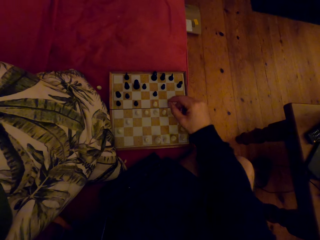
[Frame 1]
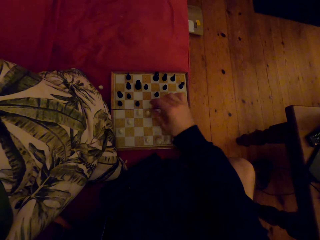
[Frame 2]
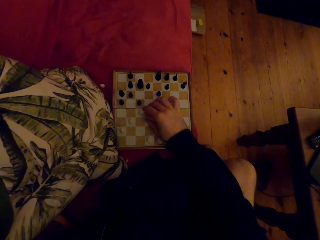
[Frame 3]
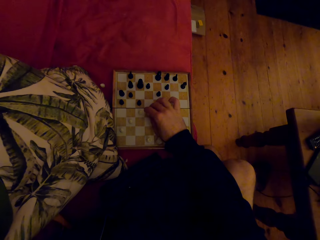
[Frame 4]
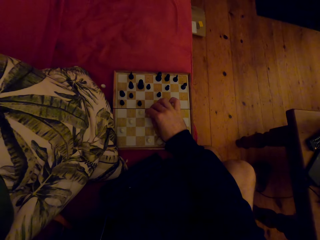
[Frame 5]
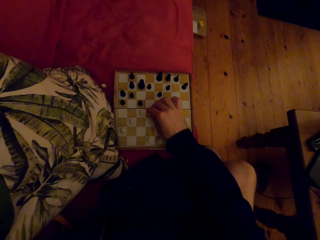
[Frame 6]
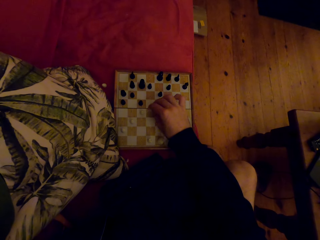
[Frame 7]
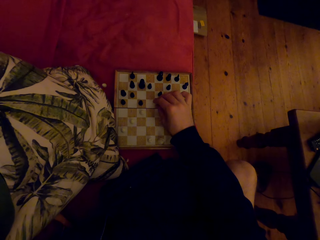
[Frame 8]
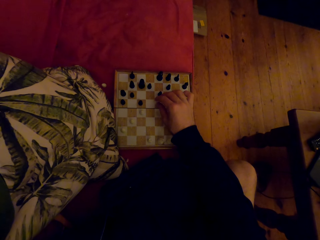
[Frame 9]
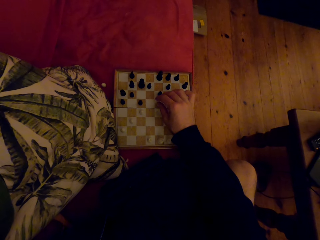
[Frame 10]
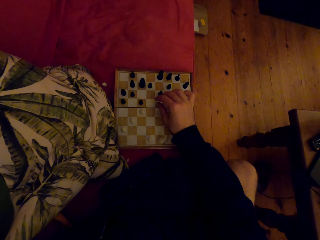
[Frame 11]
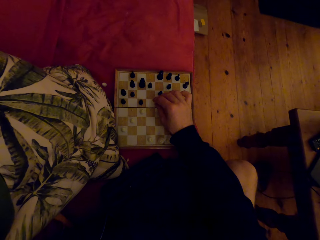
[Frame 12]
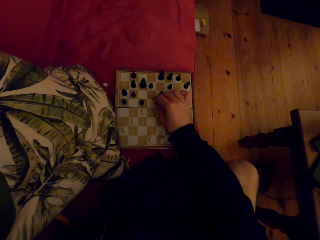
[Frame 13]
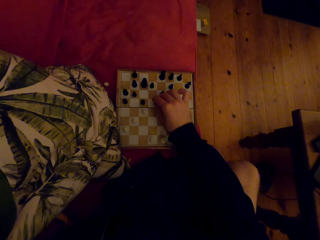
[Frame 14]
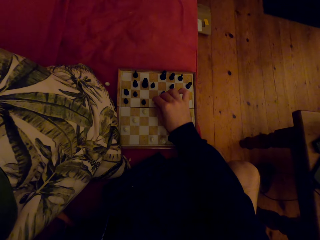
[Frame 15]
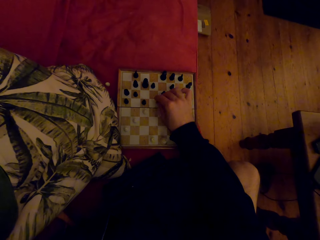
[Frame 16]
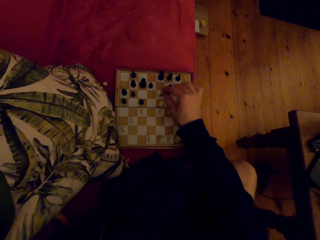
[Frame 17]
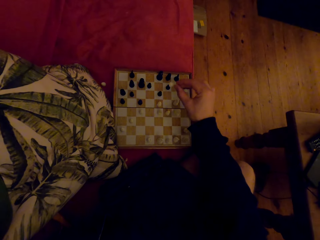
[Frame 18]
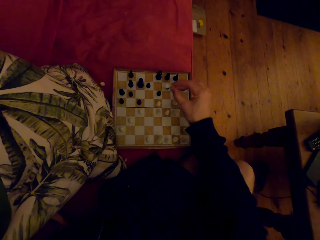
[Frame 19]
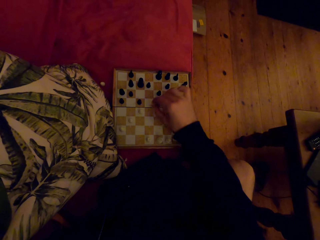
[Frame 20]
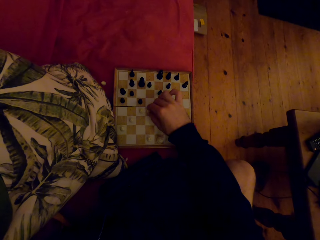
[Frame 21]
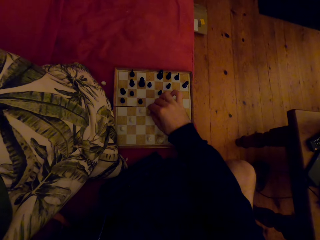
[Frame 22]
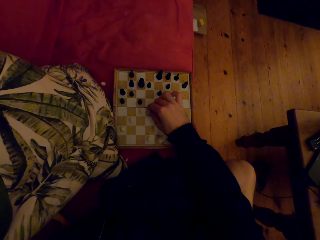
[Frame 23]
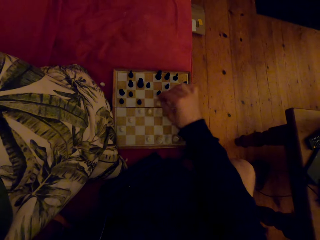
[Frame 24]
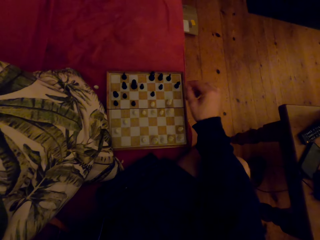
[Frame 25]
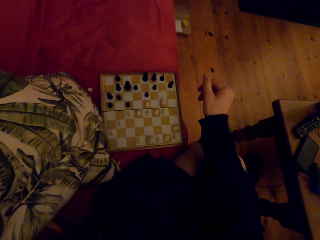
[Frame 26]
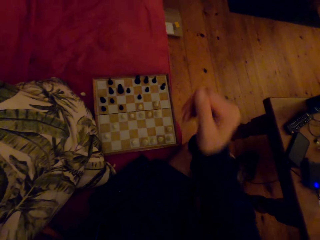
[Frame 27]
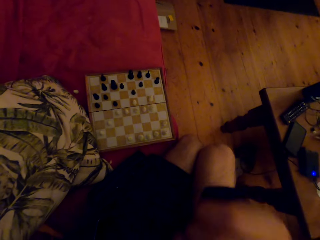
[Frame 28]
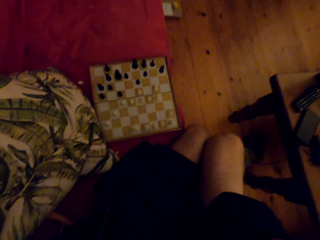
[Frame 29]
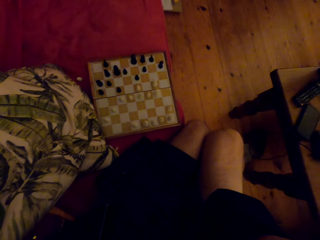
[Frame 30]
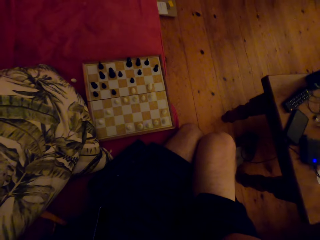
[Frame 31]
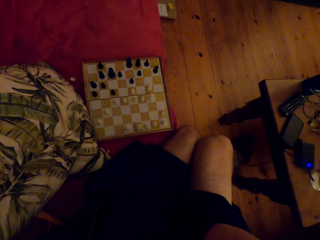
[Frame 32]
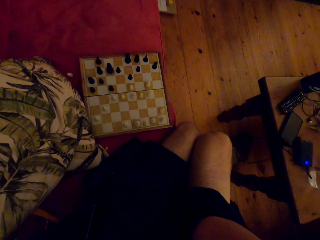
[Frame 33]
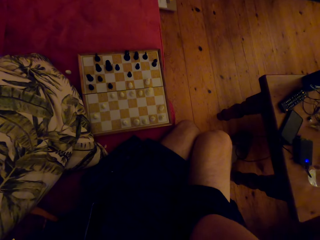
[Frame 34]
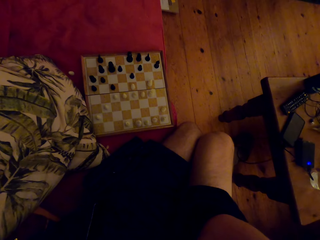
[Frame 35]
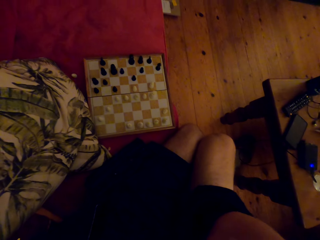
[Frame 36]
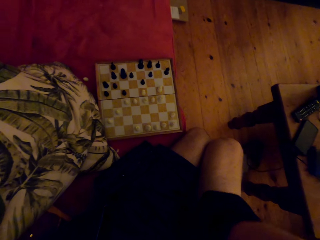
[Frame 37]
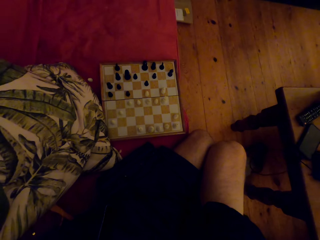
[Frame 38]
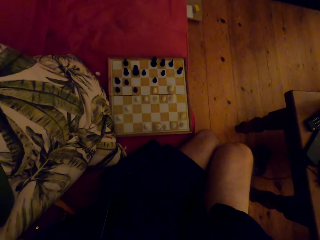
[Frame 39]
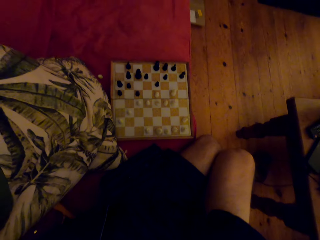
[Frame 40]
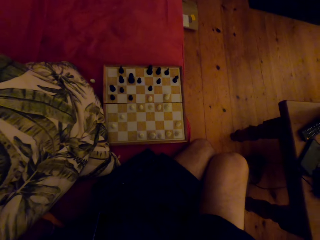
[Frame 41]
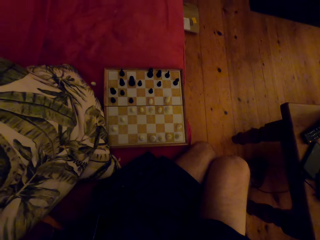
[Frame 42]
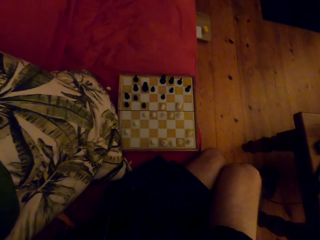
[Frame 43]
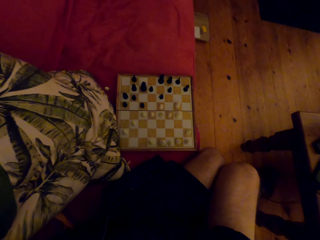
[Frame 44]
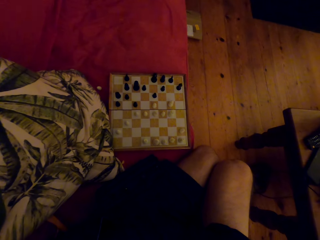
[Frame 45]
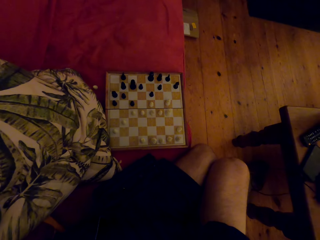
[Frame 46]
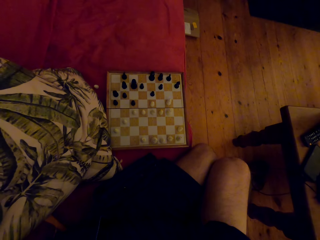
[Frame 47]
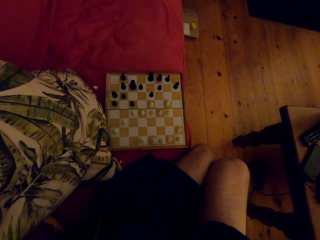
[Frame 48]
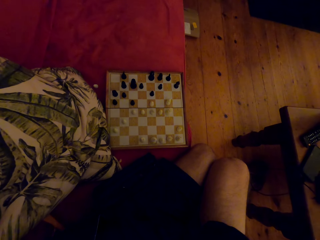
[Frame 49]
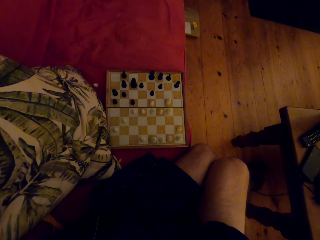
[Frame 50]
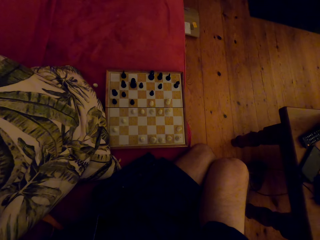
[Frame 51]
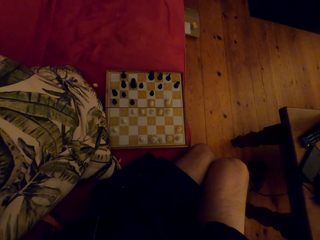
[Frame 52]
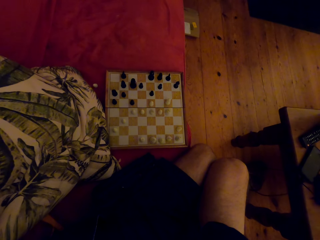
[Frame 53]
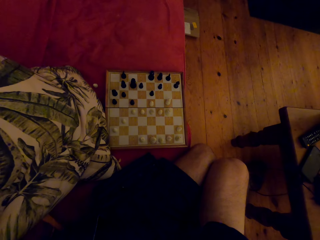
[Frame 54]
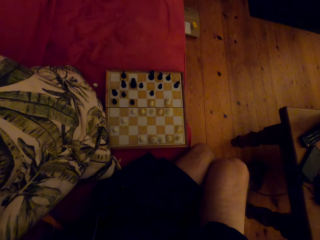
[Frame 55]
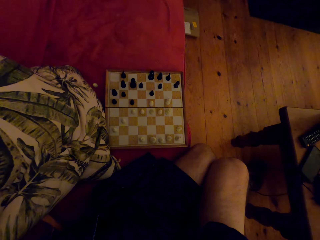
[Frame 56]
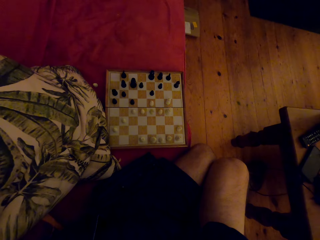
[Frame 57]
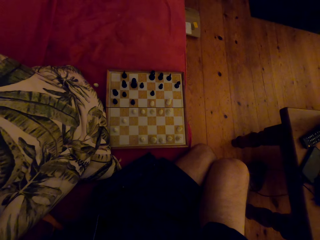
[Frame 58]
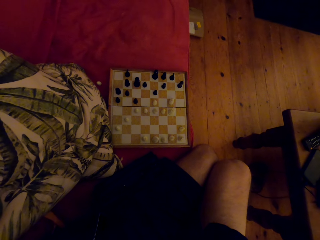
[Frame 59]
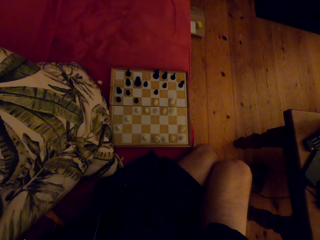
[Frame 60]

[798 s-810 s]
The camera wearer plays the chess game. They raise the hand.

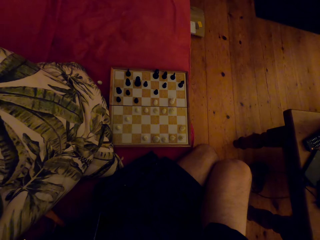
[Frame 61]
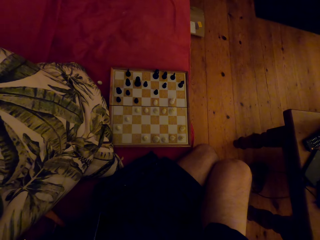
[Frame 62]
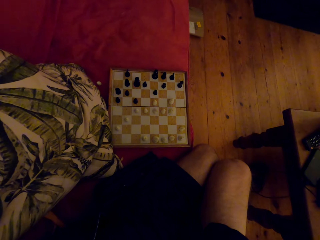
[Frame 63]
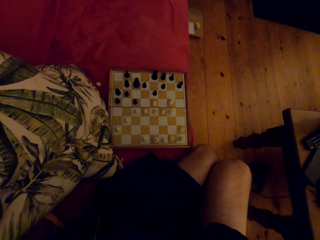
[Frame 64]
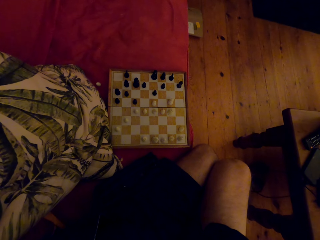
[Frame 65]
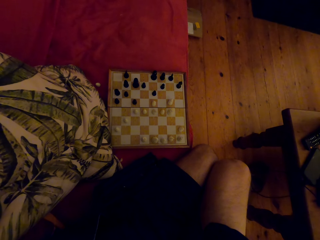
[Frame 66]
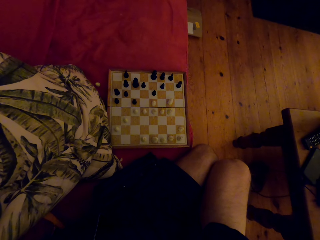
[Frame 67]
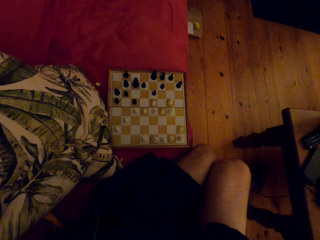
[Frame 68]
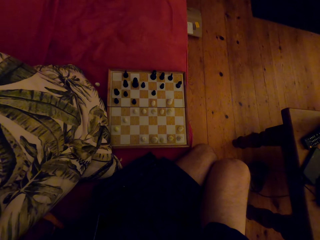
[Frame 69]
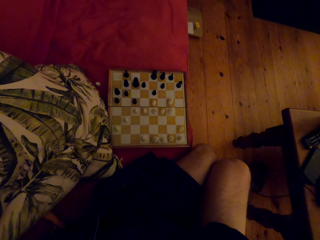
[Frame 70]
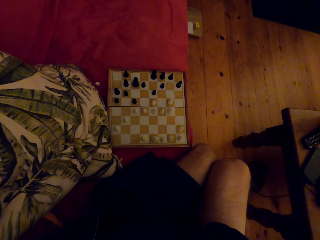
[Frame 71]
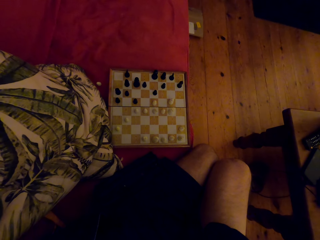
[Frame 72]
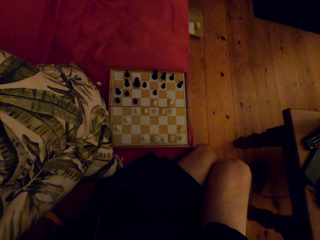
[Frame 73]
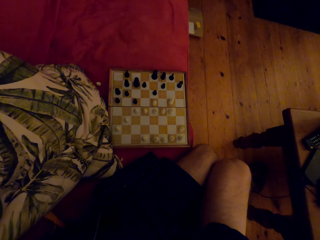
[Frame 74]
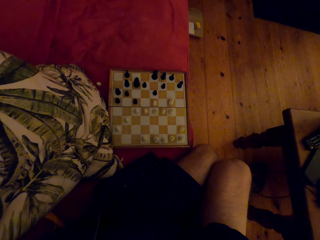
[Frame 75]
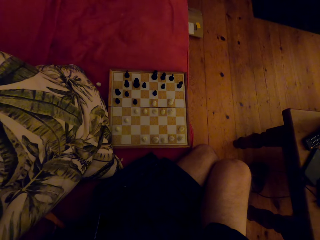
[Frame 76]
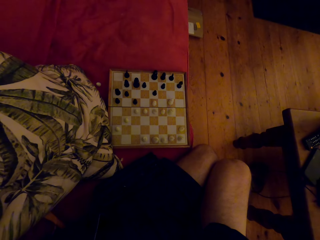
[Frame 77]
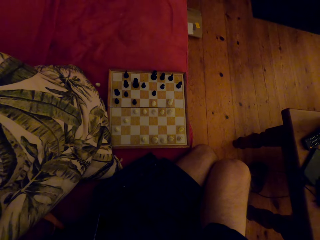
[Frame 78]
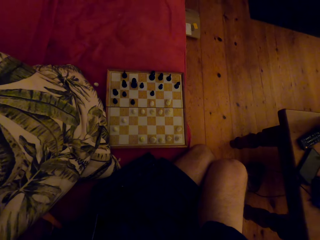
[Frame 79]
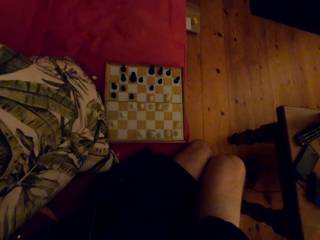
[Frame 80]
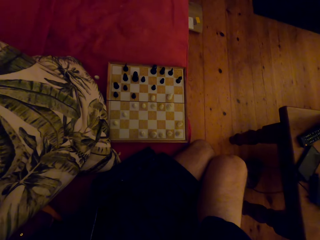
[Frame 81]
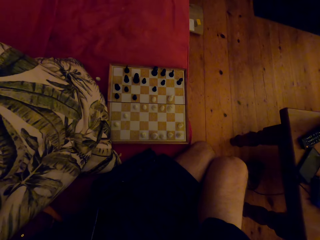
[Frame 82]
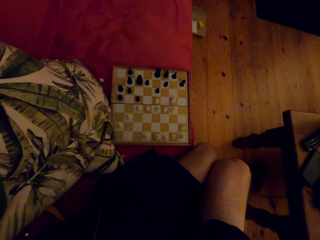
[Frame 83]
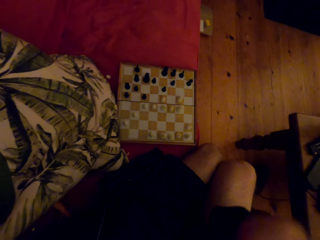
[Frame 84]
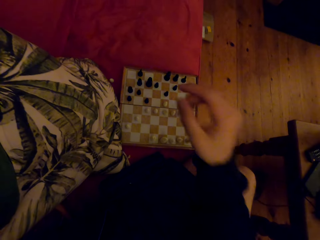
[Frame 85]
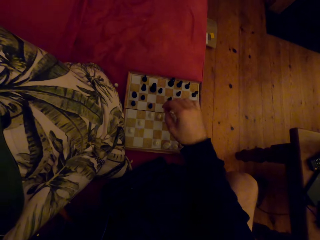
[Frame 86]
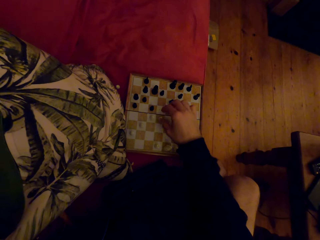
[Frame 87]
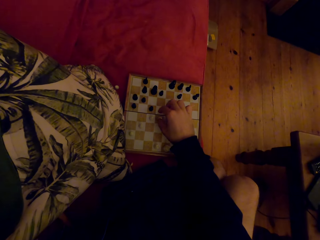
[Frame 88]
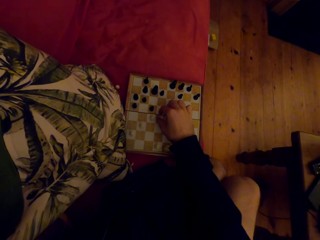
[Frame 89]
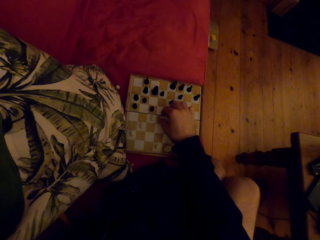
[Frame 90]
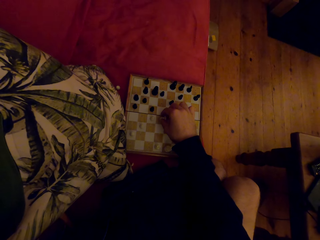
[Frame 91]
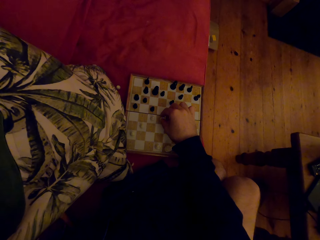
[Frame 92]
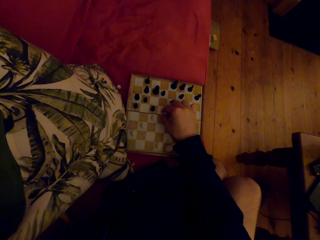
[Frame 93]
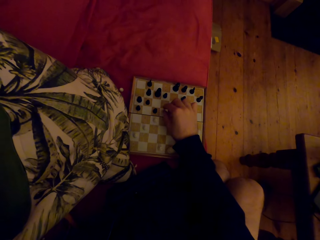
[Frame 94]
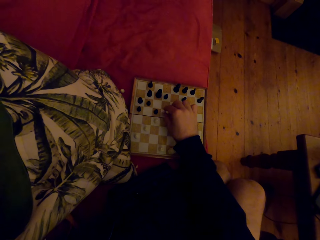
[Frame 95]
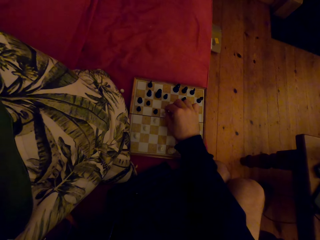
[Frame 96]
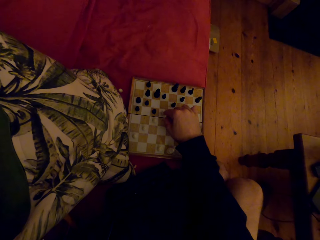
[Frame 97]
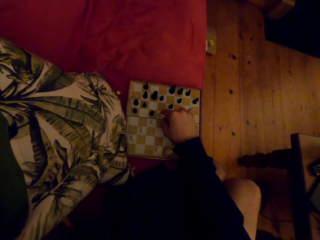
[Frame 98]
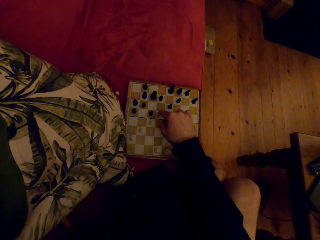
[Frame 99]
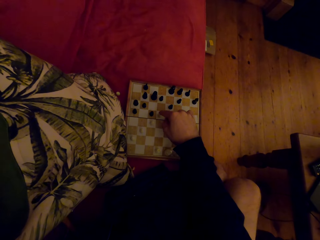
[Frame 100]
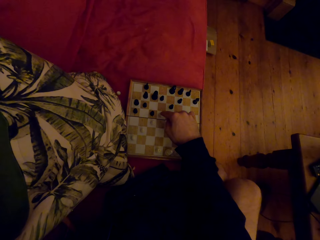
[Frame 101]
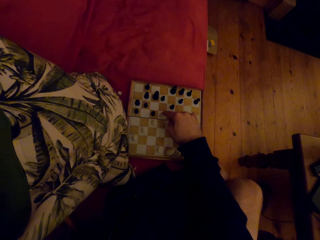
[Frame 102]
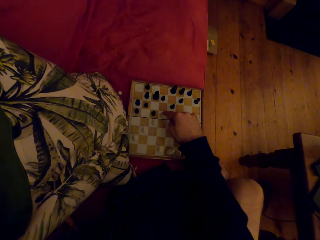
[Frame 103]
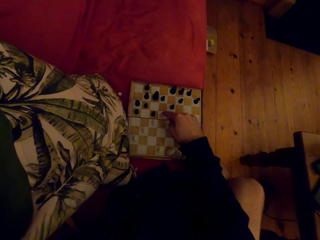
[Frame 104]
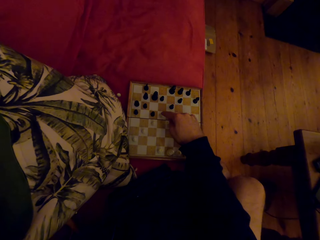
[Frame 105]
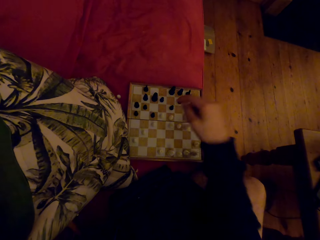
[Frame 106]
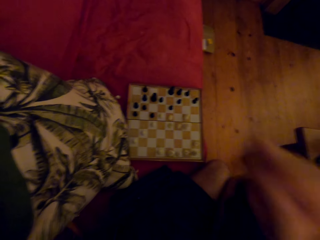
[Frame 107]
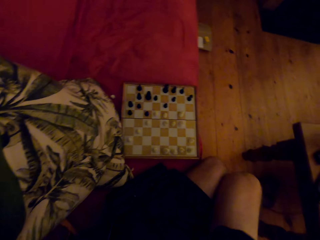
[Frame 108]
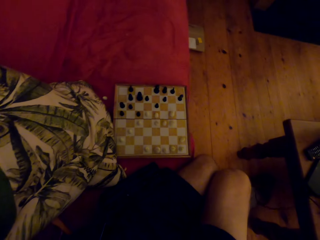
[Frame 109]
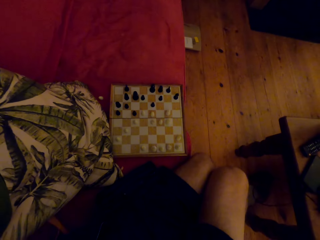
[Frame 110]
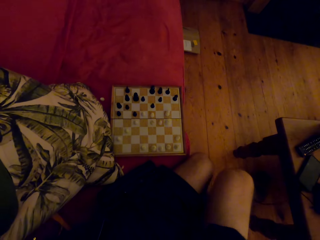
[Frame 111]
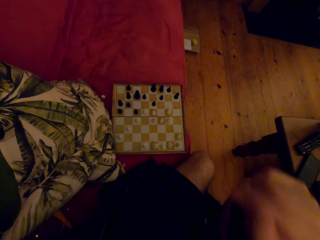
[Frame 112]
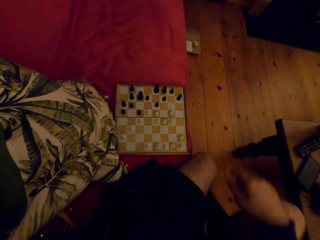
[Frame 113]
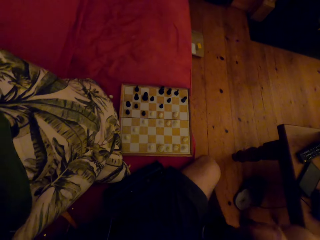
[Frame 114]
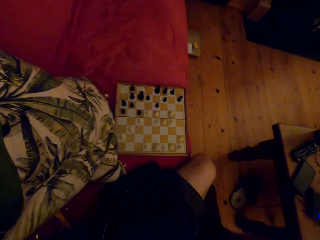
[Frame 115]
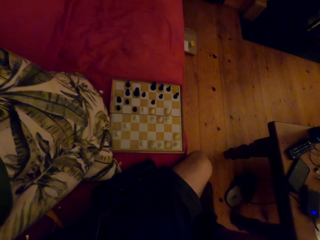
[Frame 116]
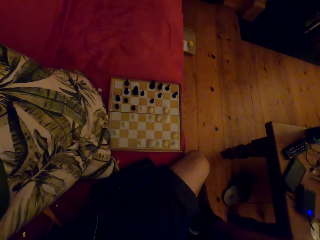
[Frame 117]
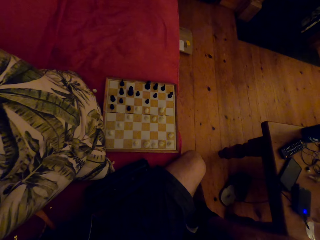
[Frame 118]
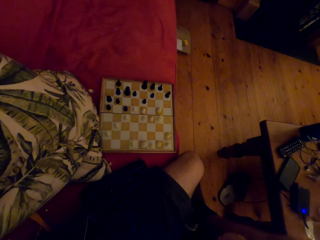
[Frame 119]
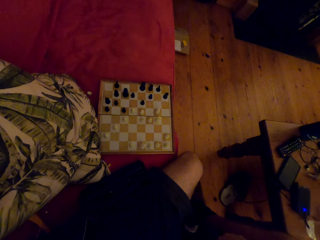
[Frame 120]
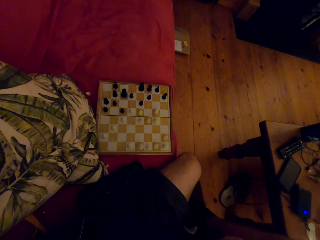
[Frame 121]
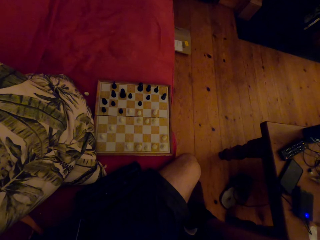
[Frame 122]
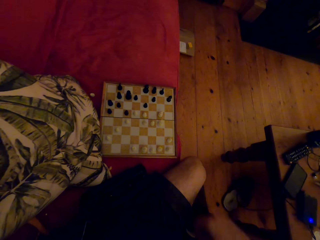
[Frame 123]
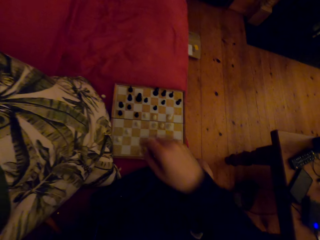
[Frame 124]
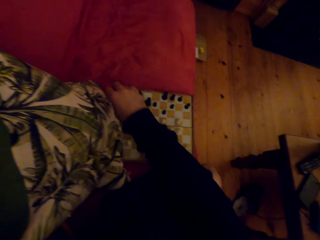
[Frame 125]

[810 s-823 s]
The camera wearer plays the chess game. They raise the hand. They look at the chess board.
